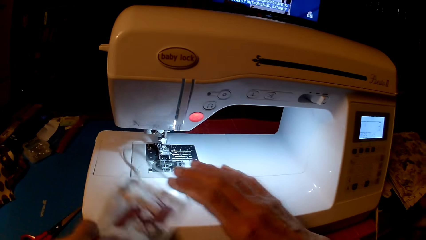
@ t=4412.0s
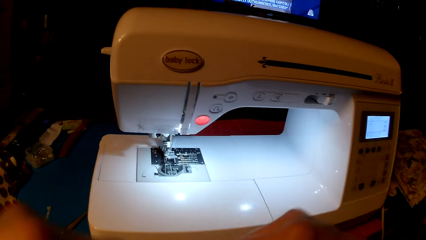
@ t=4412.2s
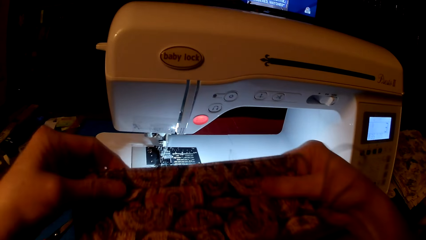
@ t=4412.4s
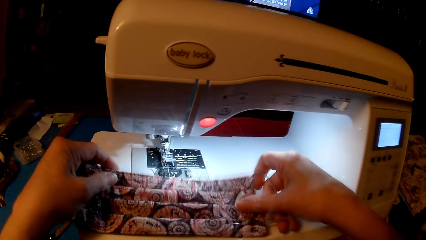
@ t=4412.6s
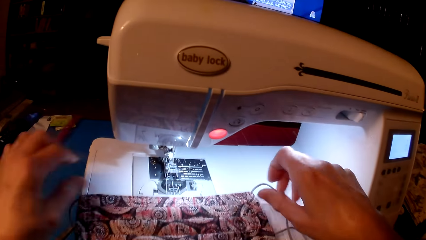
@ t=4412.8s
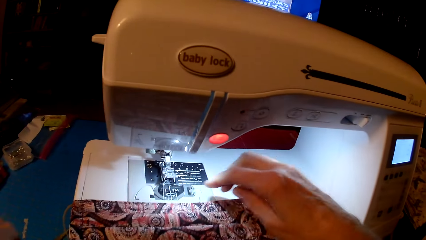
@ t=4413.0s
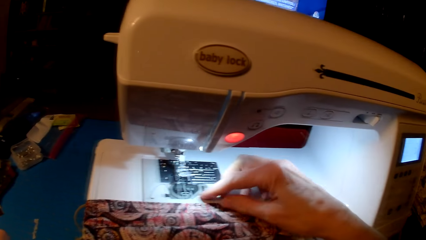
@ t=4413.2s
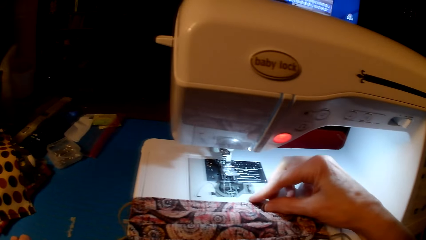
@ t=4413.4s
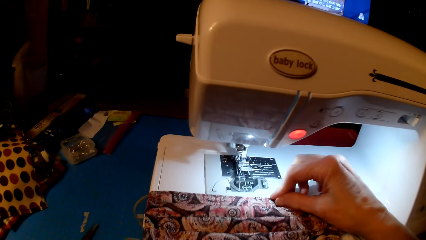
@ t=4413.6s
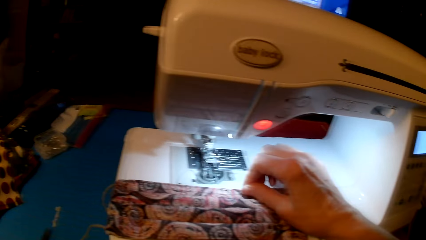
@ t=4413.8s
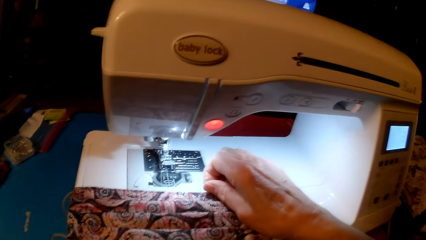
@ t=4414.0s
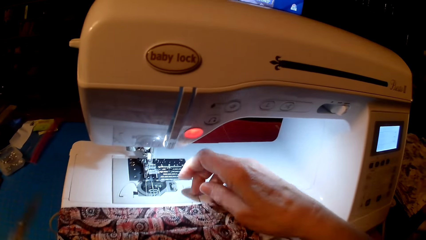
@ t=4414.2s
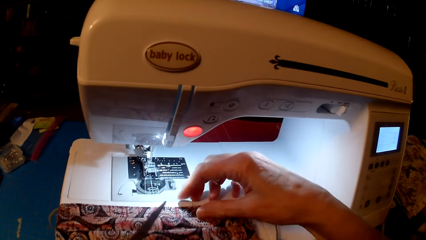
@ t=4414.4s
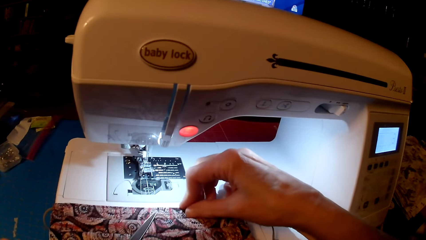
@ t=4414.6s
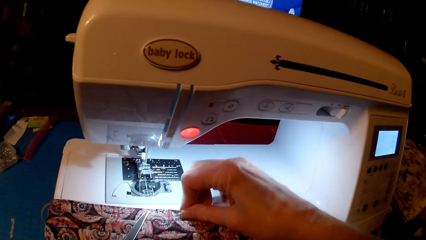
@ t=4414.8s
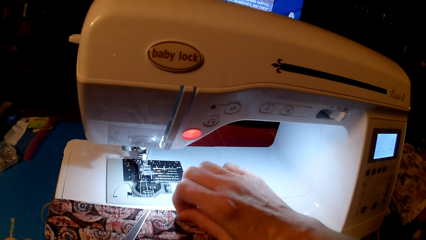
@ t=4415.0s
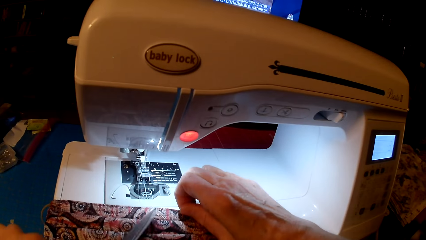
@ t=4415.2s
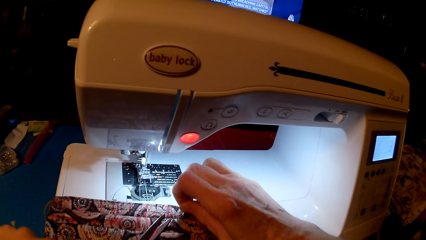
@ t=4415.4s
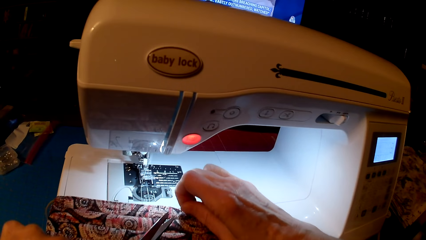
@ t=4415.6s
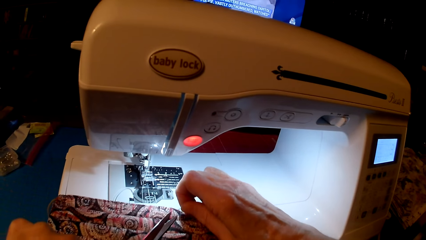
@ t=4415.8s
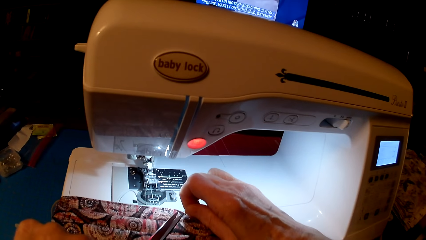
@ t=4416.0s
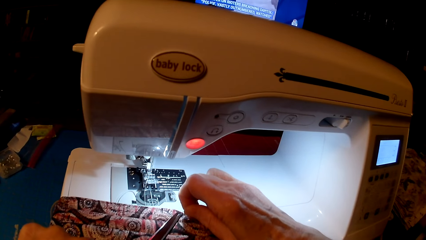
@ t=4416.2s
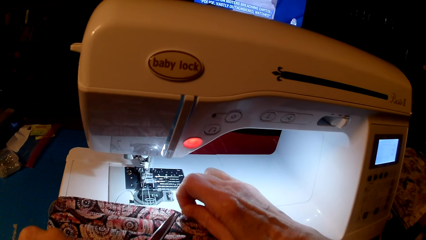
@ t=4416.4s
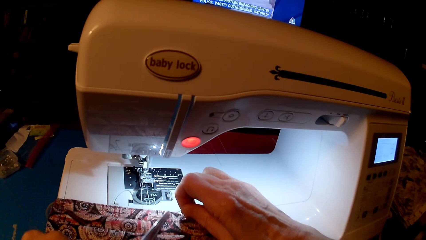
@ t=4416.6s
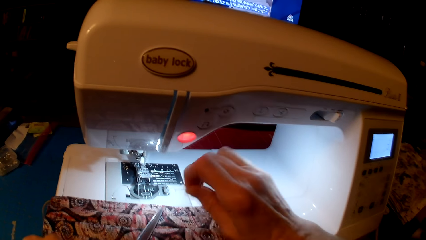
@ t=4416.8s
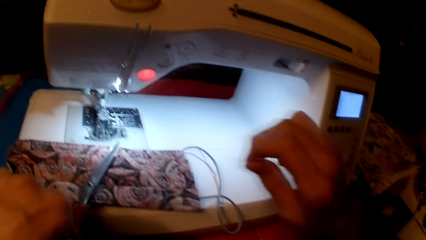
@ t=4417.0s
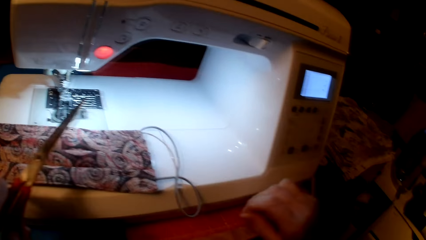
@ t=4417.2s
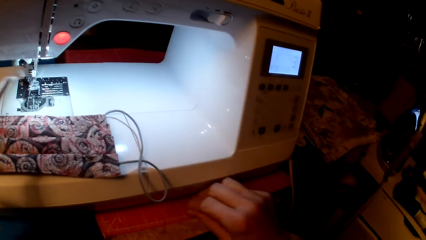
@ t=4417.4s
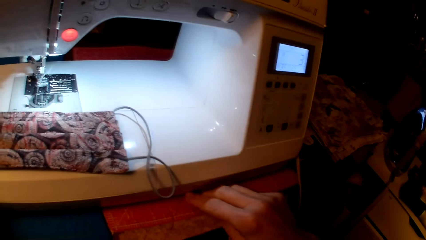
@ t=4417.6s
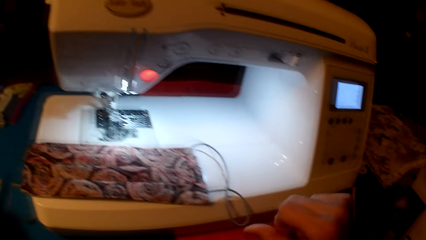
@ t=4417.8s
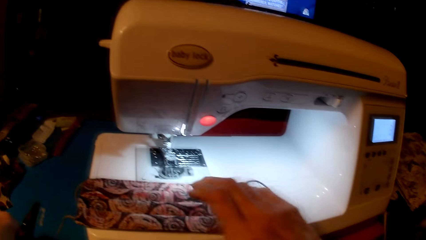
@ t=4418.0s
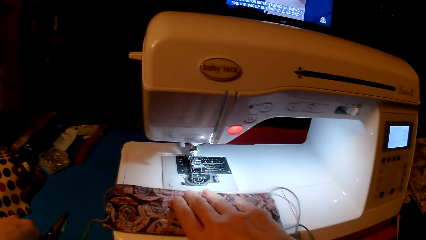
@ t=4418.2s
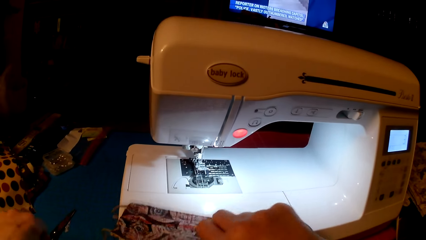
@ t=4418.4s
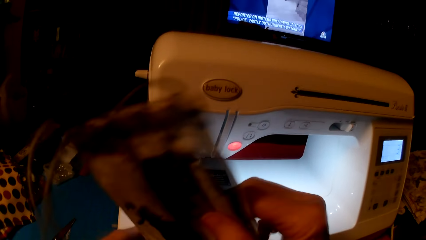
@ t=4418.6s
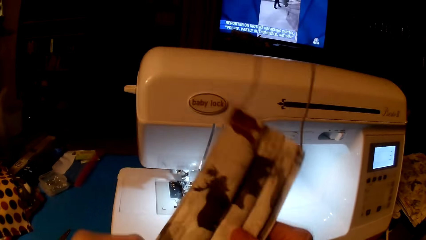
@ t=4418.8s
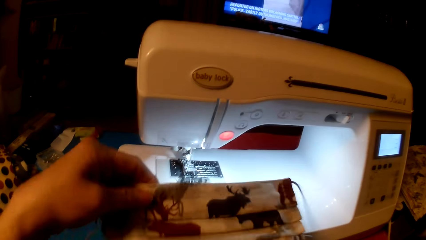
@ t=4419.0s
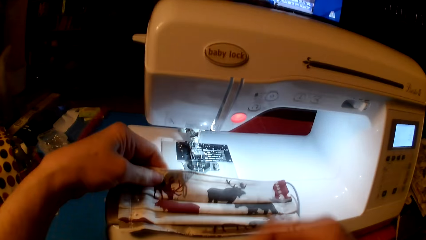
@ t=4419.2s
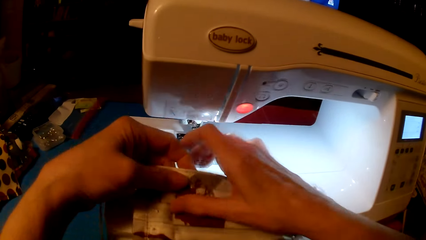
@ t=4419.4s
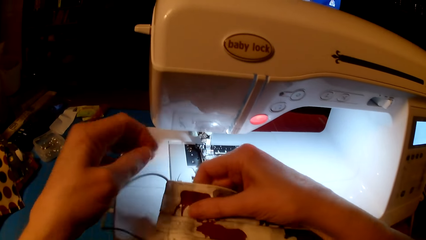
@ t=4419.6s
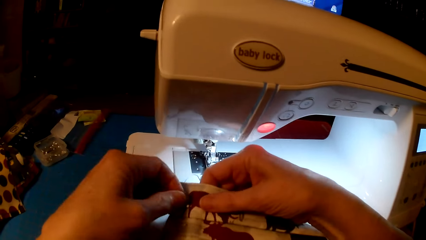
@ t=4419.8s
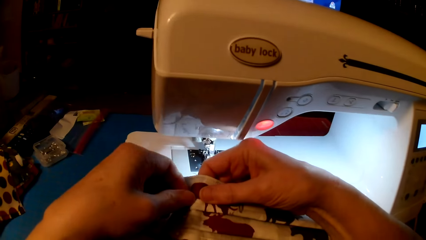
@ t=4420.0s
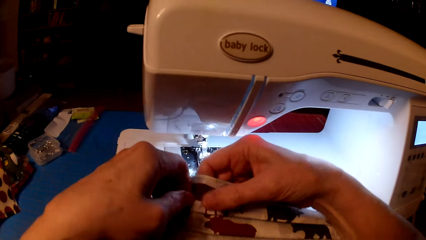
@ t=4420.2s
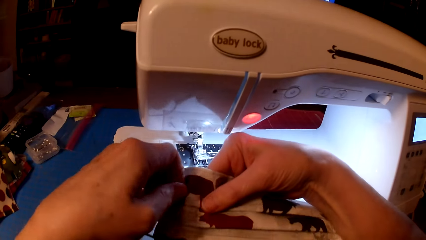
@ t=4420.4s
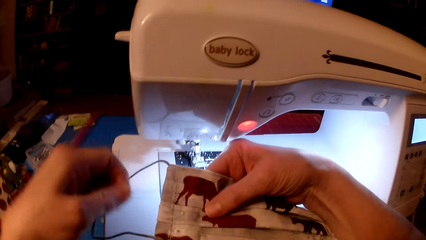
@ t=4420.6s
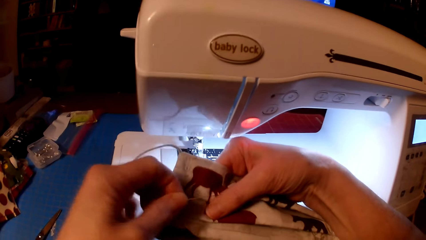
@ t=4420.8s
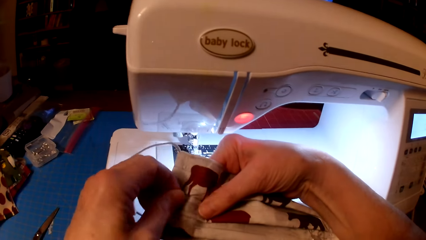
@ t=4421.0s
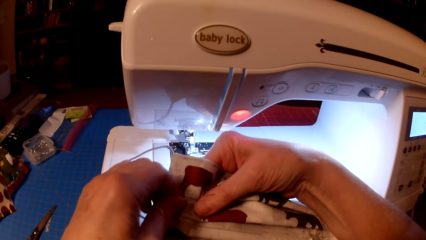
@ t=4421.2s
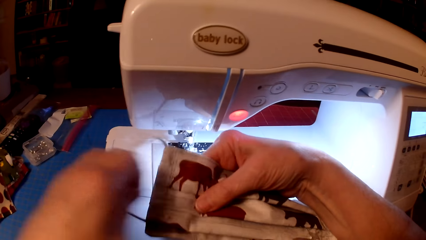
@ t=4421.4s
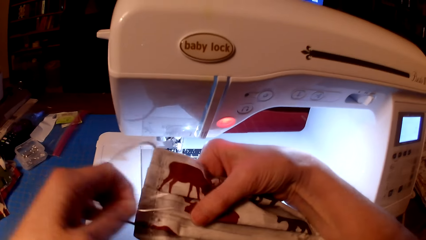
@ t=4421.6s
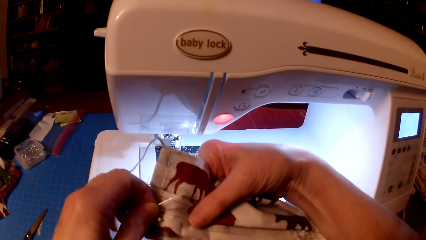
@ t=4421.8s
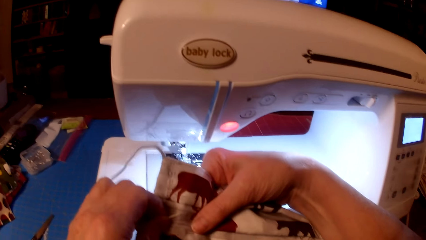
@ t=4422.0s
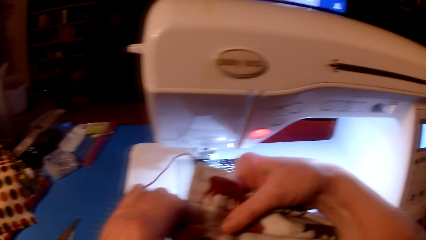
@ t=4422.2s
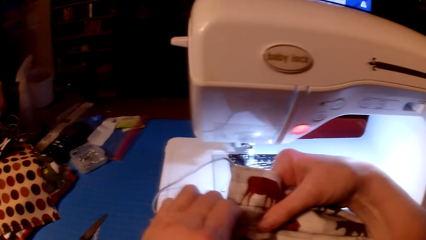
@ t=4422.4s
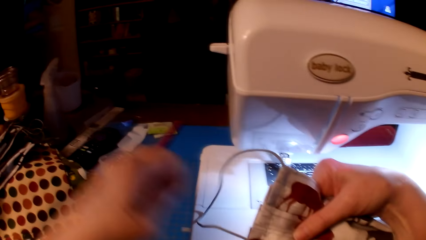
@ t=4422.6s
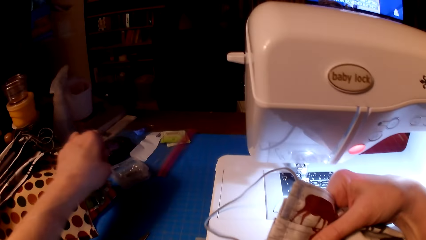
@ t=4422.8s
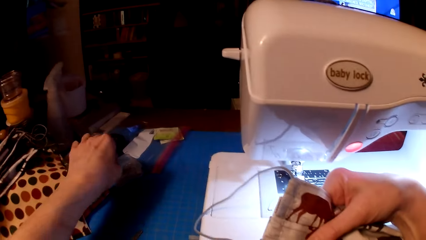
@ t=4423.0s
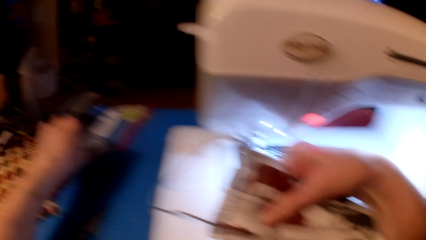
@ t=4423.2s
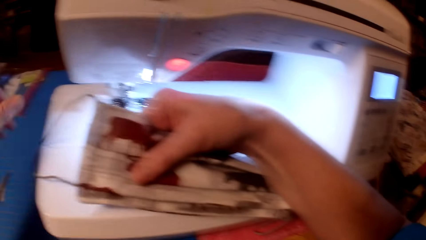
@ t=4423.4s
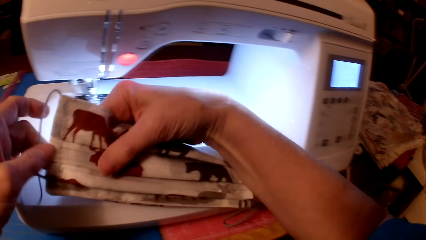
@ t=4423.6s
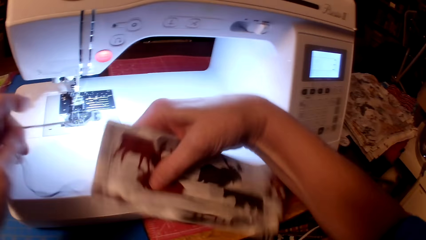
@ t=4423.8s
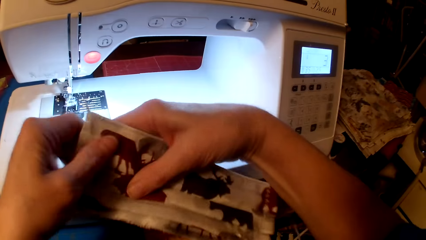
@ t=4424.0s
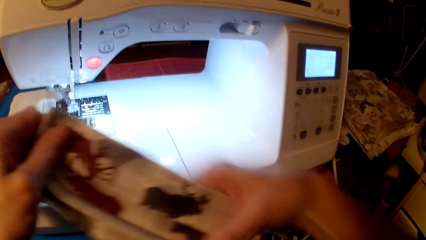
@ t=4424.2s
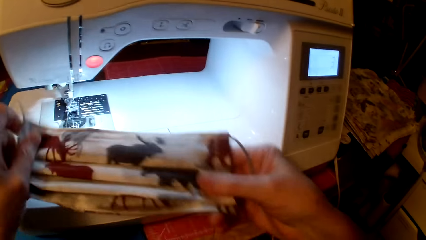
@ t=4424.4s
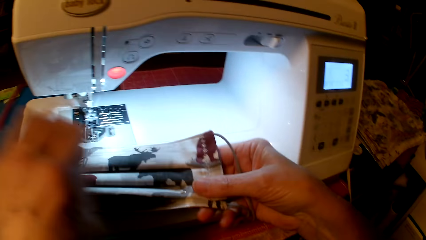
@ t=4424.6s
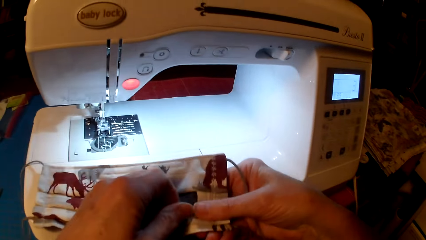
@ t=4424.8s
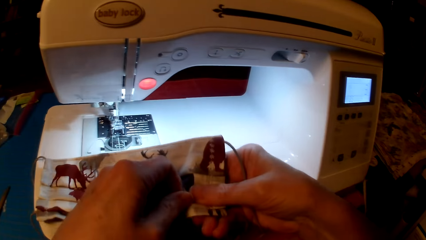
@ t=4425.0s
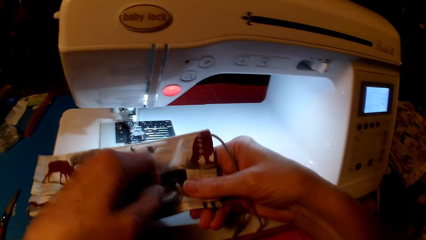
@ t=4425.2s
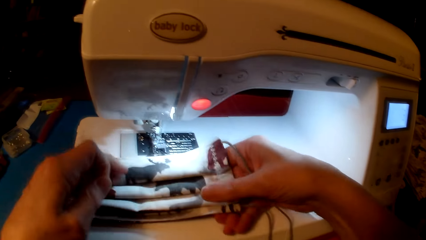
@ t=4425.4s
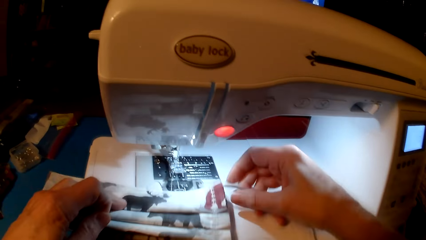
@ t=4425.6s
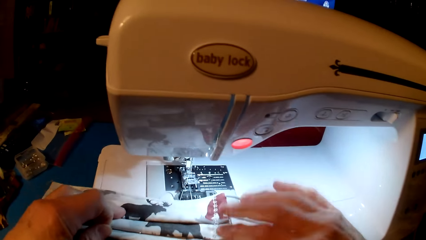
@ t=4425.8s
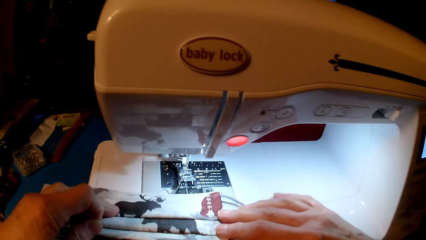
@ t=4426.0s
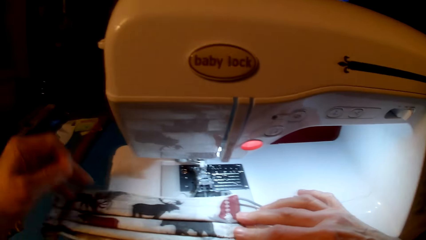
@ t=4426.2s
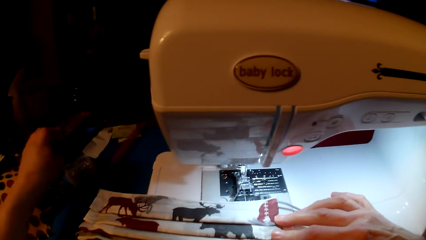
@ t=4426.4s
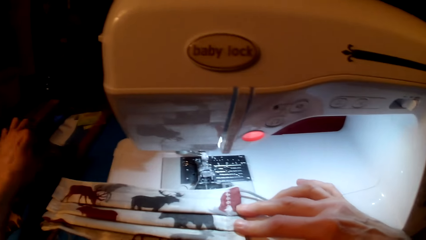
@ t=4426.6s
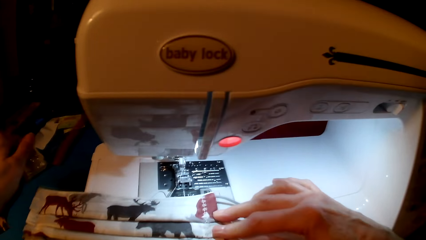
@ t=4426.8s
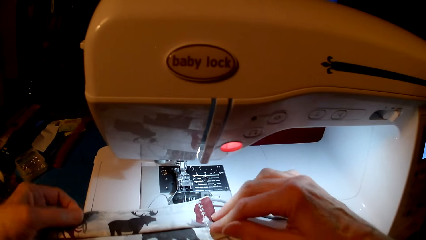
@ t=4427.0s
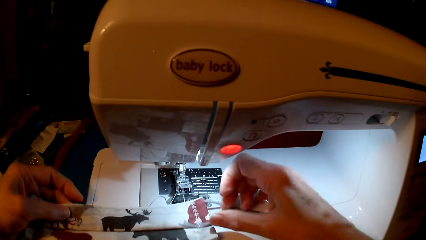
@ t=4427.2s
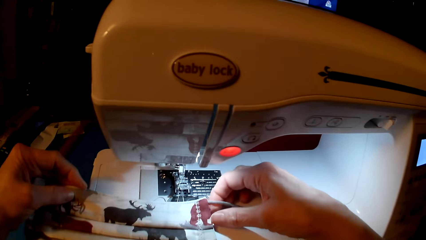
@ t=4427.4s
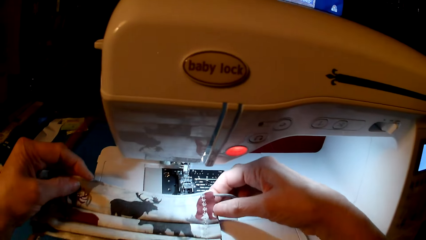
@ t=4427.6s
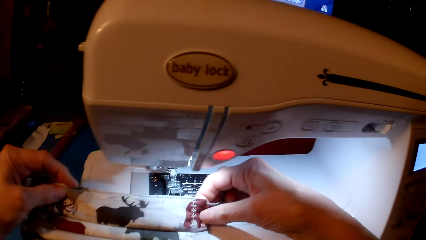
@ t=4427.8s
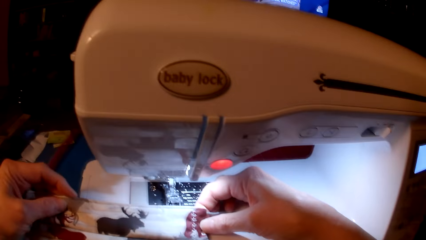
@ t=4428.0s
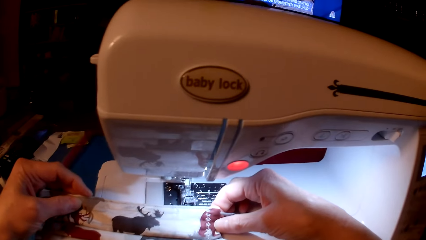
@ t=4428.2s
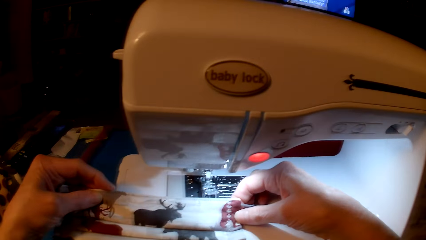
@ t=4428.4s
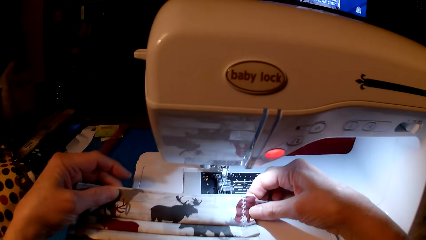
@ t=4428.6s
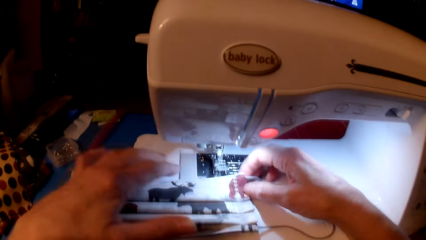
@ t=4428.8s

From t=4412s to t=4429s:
The camera wearer holds the fabric. They pick up the scissors. They cut the thread. They put the scissors on the table. They remove the pins. They put the fabric on the sewing machine.
